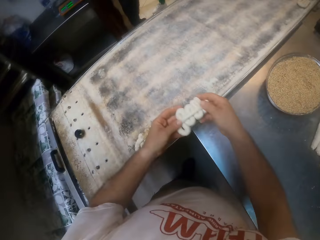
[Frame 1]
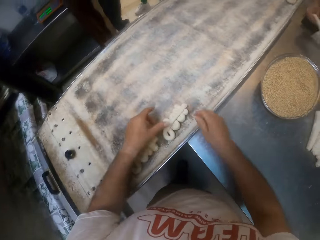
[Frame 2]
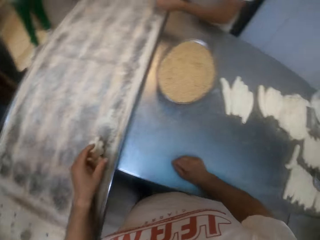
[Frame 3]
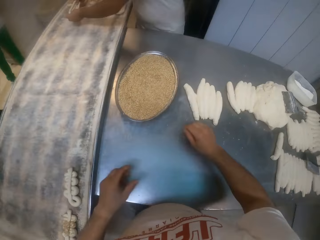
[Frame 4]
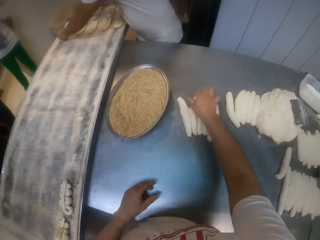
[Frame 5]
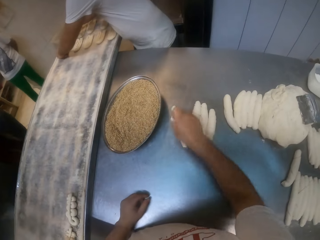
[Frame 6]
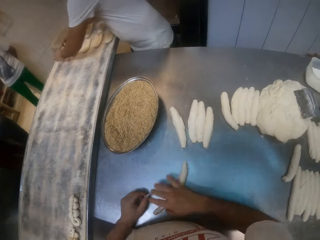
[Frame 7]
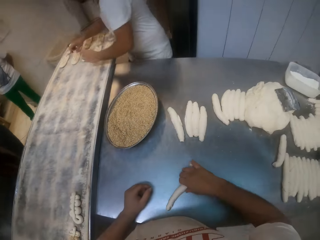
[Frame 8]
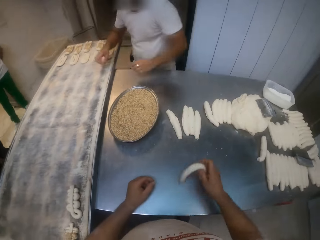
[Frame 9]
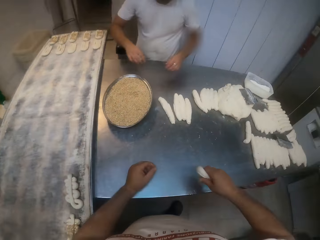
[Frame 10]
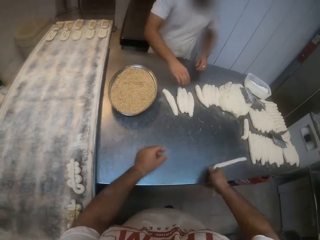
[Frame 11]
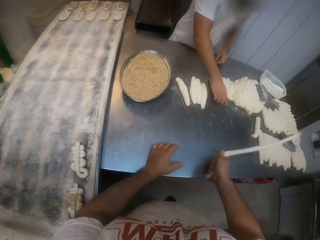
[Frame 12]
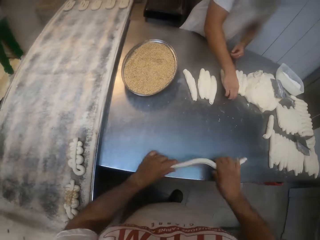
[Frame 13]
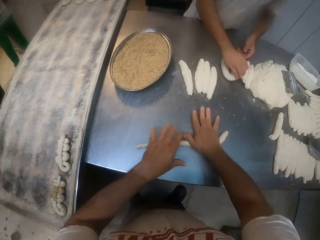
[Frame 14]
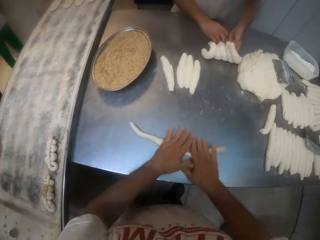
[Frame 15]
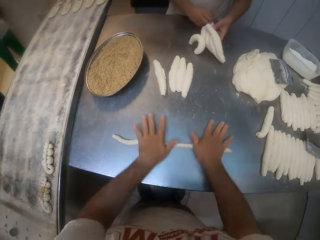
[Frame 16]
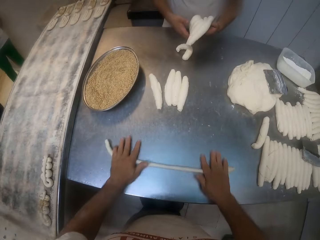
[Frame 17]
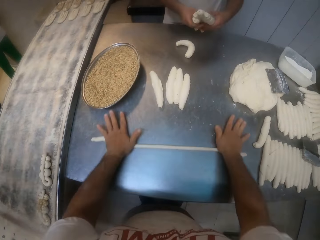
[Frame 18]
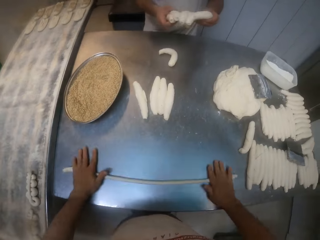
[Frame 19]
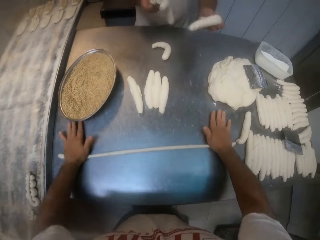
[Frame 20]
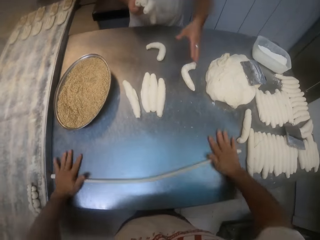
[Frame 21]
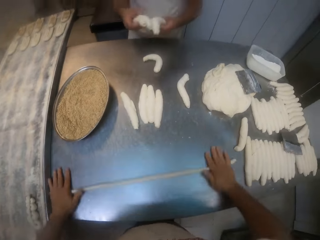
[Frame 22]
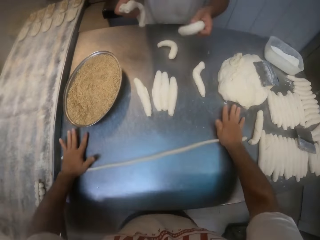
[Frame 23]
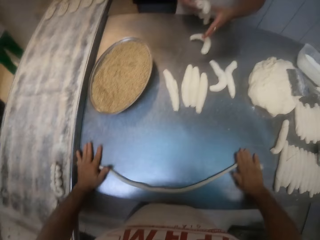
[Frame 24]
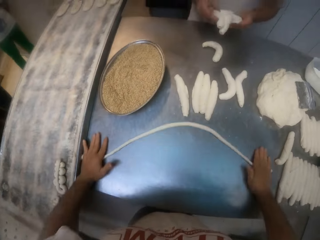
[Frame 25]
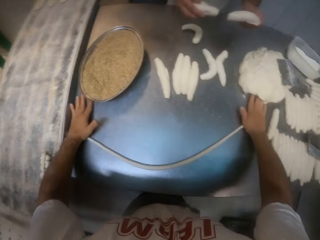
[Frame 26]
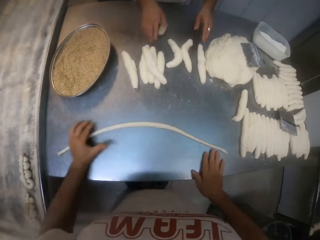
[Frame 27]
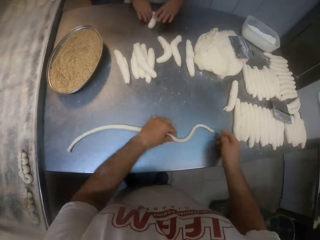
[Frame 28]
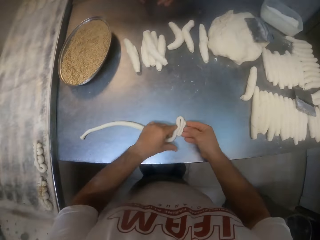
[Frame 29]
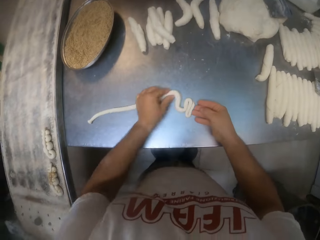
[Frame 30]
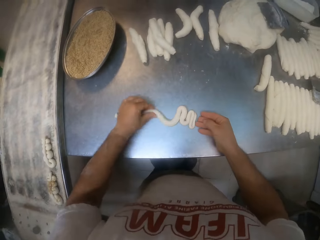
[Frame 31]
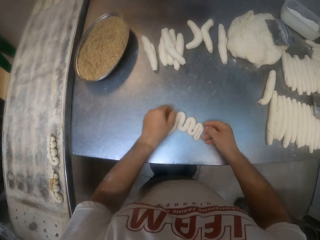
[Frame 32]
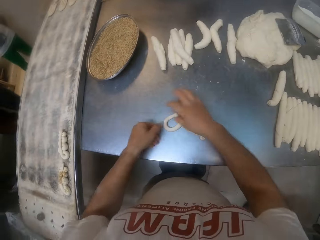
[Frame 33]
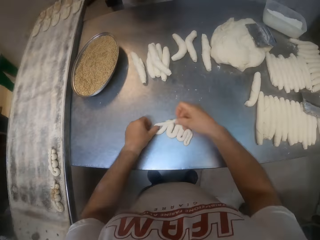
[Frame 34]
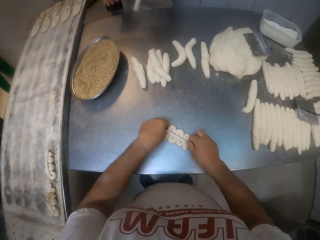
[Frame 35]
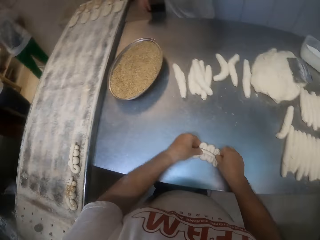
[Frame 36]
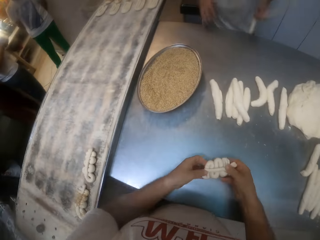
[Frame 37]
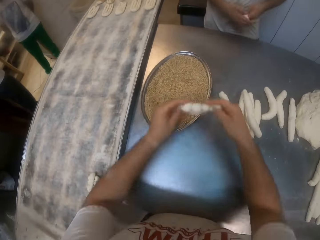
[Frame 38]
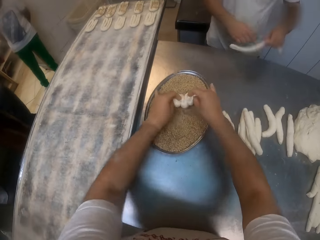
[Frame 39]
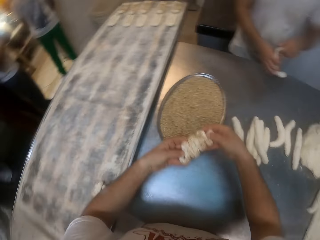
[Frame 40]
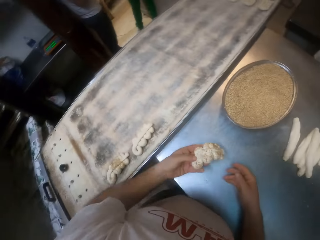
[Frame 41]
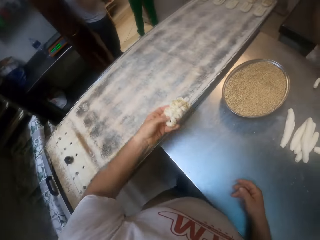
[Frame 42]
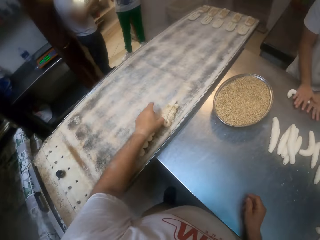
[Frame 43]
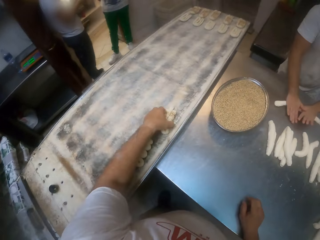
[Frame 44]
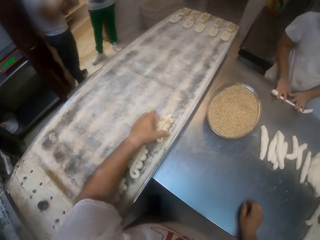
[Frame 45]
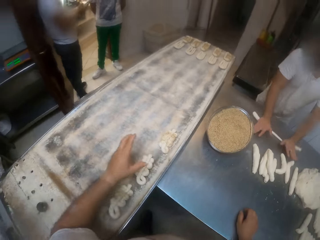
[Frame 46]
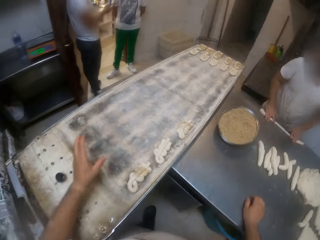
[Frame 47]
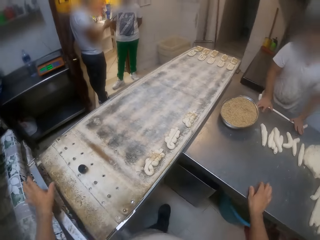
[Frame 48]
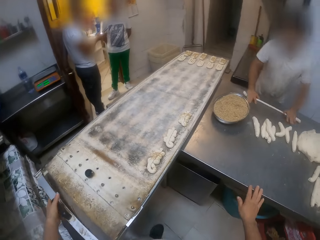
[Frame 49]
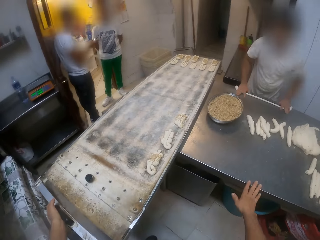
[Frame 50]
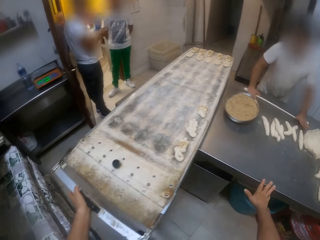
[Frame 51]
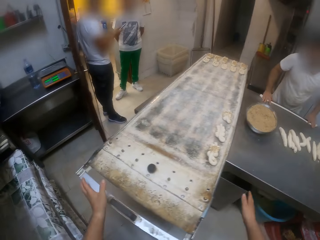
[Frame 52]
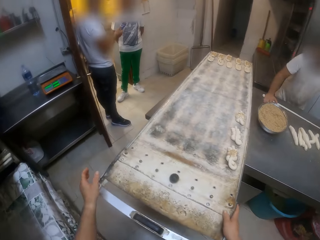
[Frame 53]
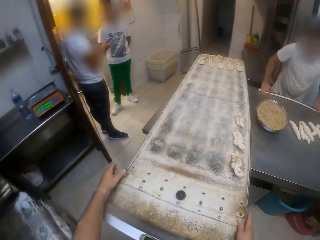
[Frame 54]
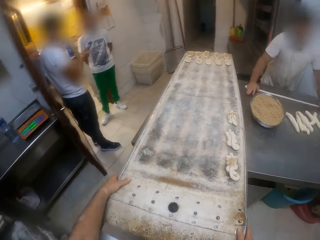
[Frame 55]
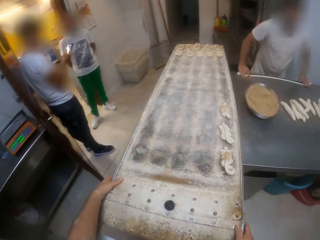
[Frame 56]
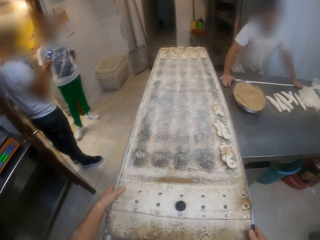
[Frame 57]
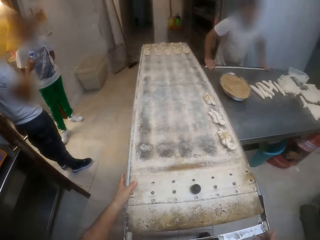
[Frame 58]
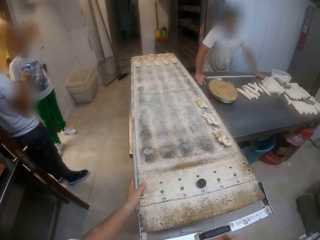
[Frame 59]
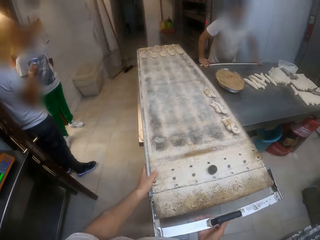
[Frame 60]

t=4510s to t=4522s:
The camera wearer looks around the bakery. He drops the shaped dough in the baking sheet on the workbench with both hands. He looks around the bakery. A man drops the shaped dough in the baking sheet on the workbench with both hands. The camera wearer picks up the dough on the workbench with his right hand. He moves the dough on the table. He rotates the dough in his hand. He shapes the dough on the workbench with both hands. He rolls the dough on the table. The man picks up the doughs from the table. The camera wearer rolls the dough on the table. The man separates the doughs with both hands and puts the doughs on the table. The camera wearer folds the dough on the table. He picks up the dough from the table, dips the dough in something, and looks around the bakery. He drops the dough in the baking sheet on the workbench with his left hand. The man rolls the dough on the table. The camera wearer moves the tray on the table. The man shapes the dough on the workbench with both hands.

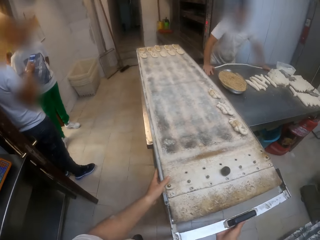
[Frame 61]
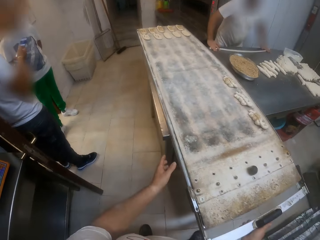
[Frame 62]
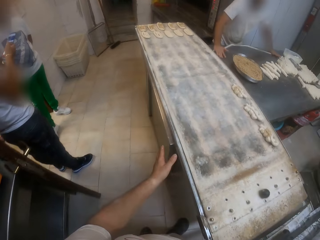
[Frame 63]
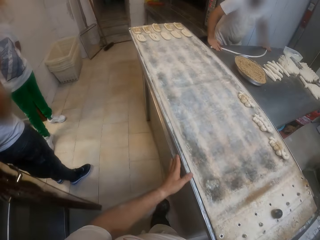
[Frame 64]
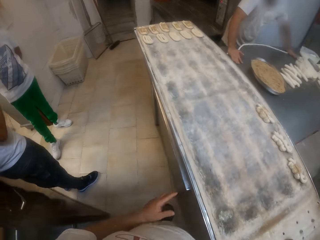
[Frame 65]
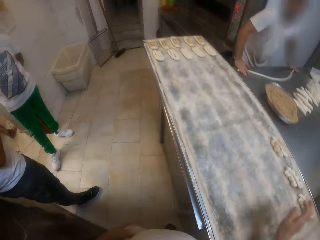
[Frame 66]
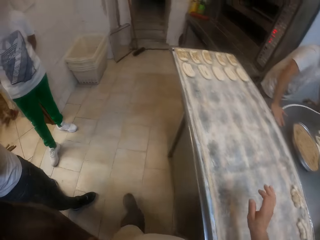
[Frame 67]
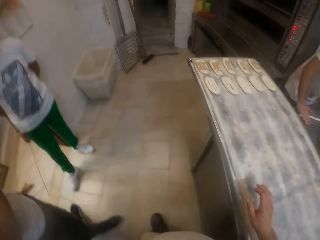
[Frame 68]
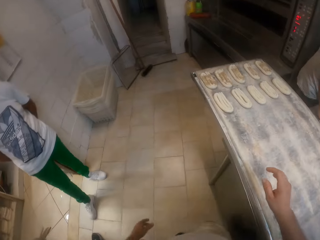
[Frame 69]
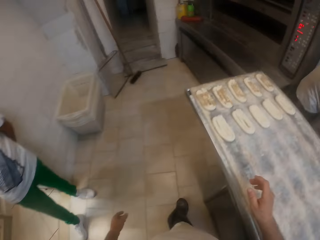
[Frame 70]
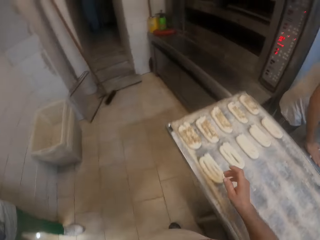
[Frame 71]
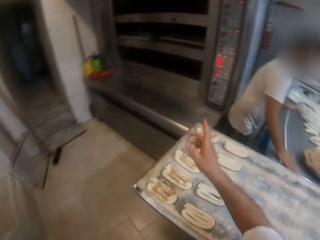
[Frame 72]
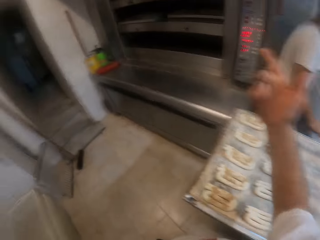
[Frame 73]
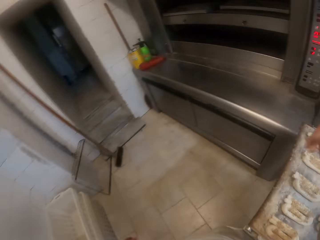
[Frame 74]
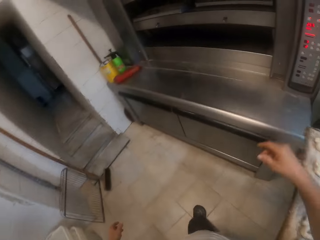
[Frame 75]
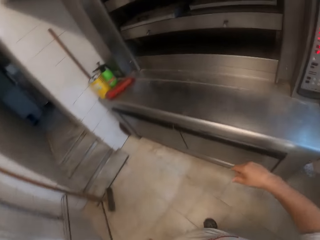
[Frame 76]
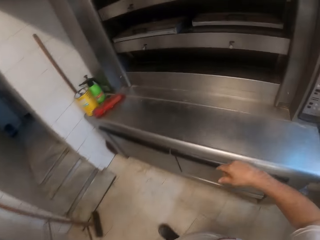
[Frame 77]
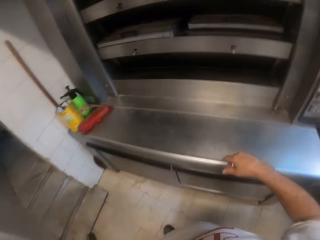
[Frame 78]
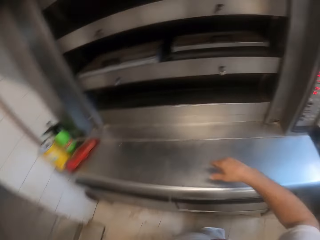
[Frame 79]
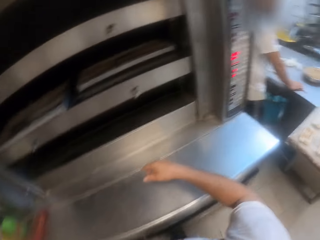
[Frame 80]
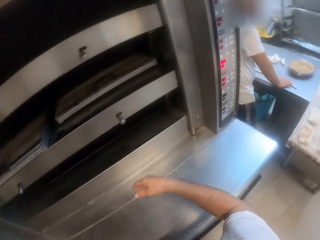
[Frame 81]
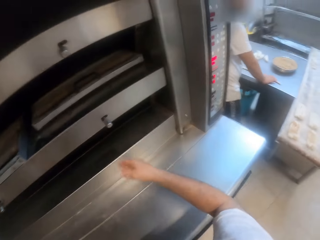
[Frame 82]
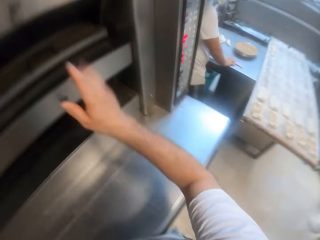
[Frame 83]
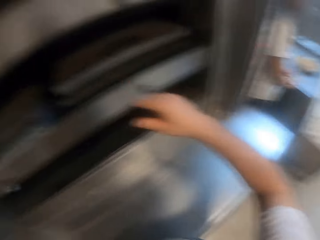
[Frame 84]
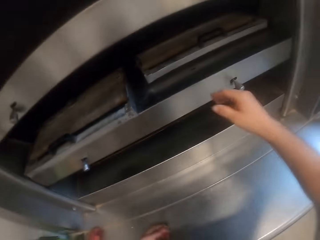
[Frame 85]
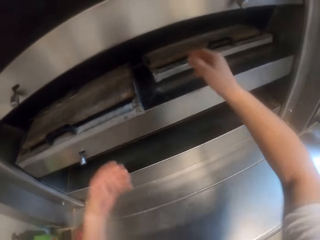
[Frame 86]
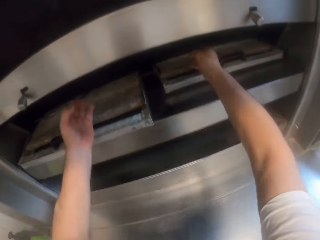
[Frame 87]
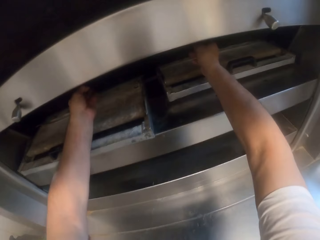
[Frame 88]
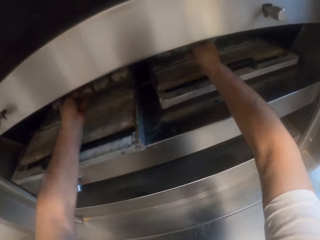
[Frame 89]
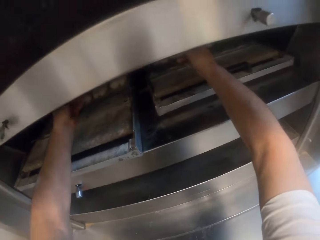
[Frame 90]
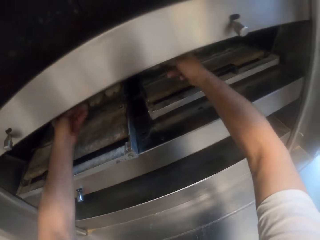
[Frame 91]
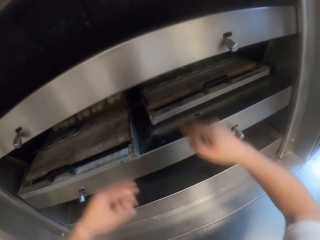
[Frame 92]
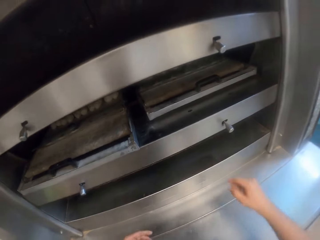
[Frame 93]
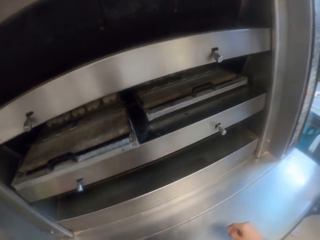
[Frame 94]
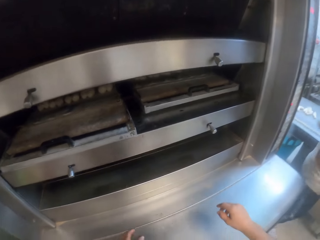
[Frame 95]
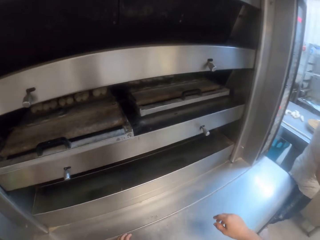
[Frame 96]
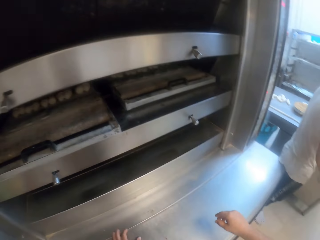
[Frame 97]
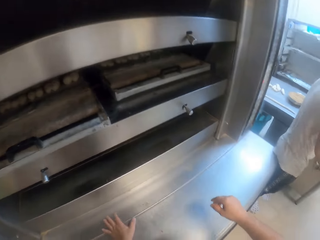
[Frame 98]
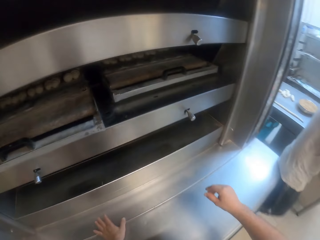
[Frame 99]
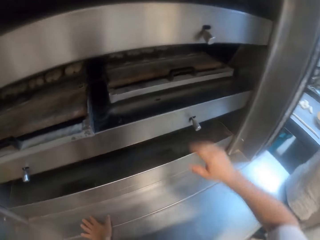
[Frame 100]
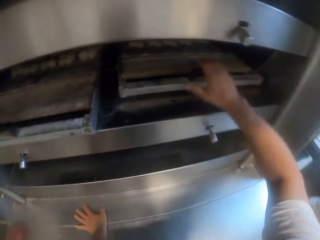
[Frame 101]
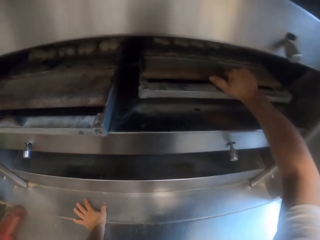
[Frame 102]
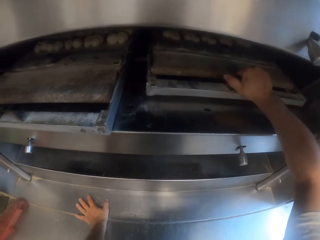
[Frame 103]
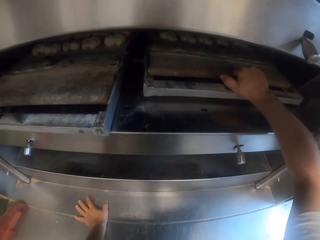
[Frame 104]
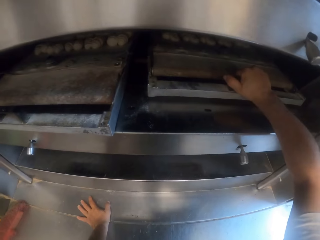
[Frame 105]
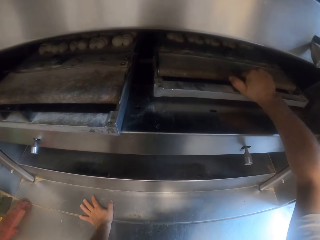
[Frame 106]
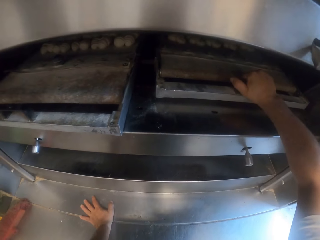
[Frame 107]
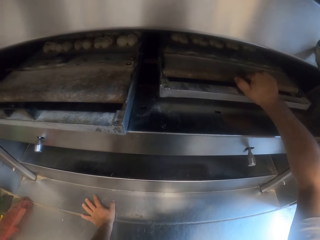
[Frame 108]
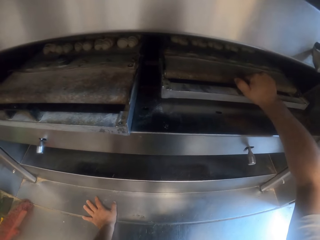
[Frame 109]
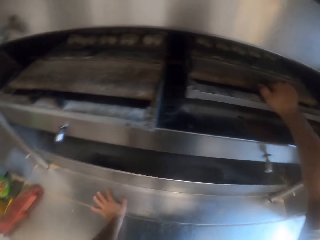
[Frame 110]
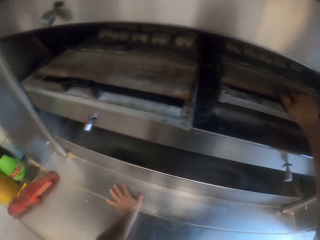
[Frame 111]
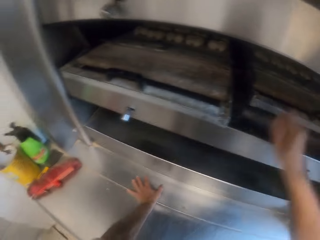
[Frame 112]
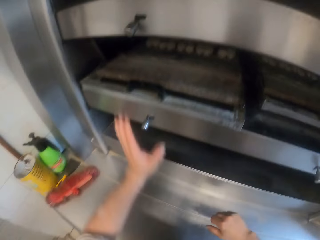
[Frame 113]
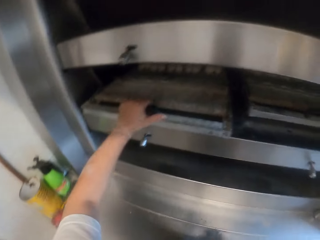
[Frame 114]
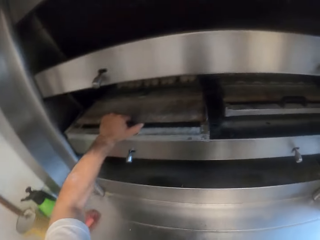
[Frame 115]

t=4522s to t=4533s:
The camera wearer walks around the bakery. He holds the dough tray inside the baking oven machine. He removes his hands from the dough tray. He stares at the dough tray inside the baking oven machine. He holds the dough tray inside the baking oven machine.
